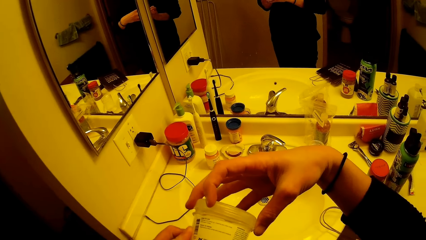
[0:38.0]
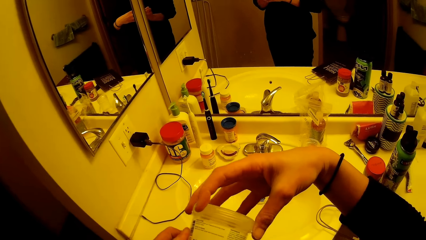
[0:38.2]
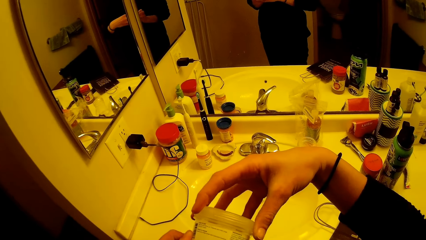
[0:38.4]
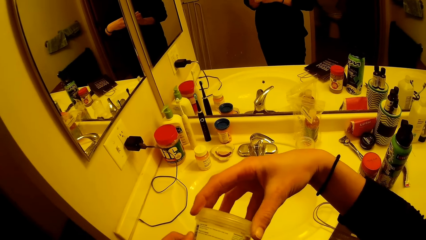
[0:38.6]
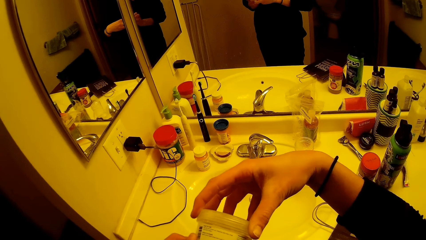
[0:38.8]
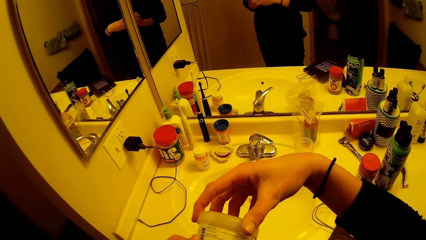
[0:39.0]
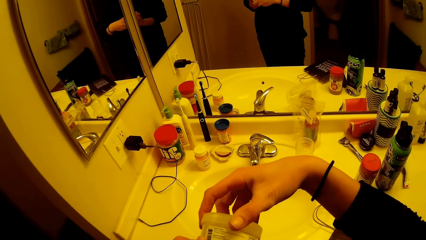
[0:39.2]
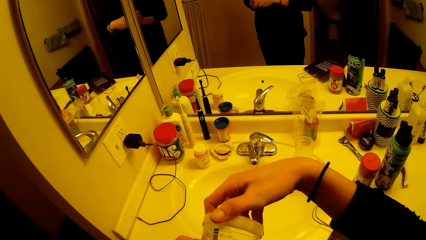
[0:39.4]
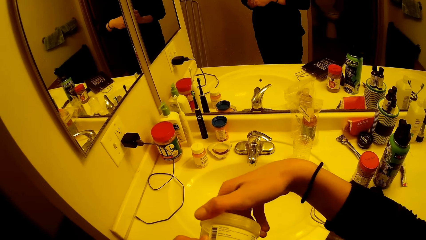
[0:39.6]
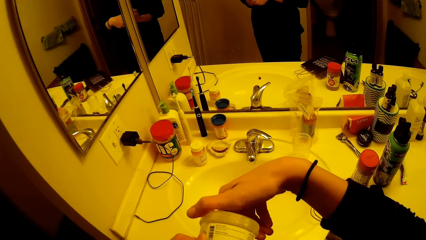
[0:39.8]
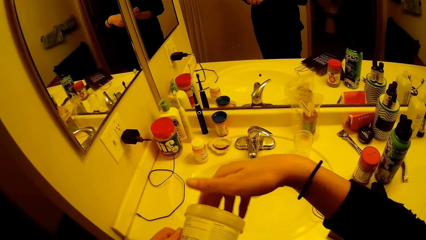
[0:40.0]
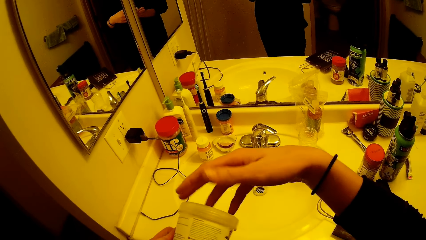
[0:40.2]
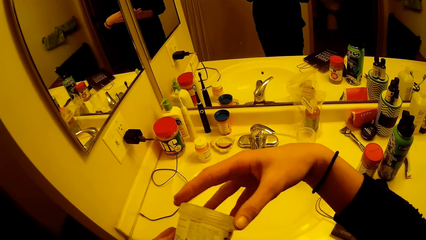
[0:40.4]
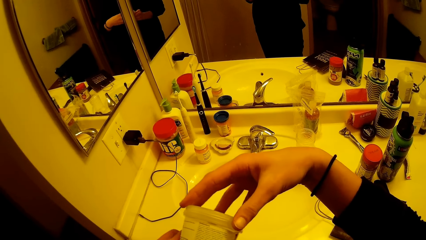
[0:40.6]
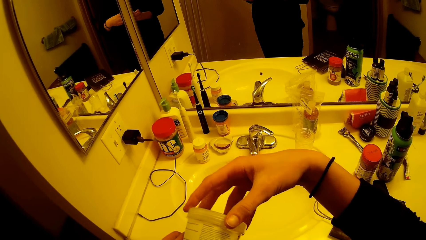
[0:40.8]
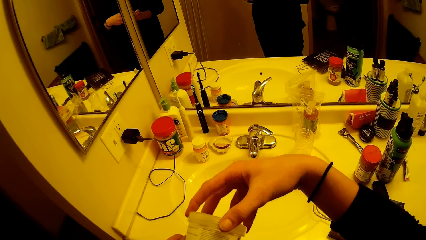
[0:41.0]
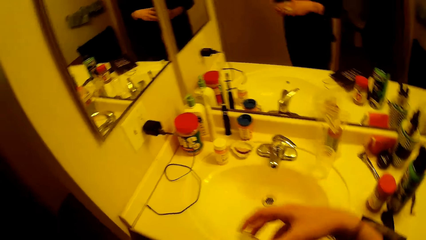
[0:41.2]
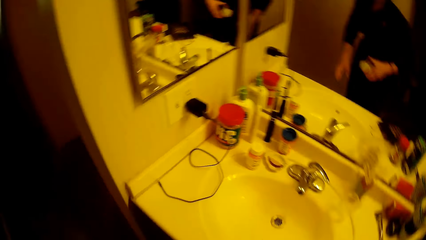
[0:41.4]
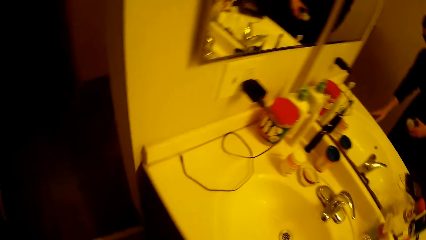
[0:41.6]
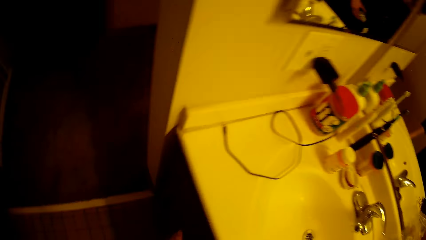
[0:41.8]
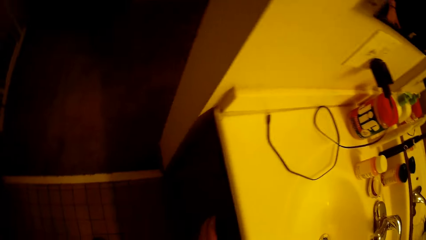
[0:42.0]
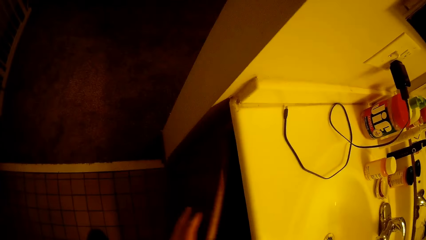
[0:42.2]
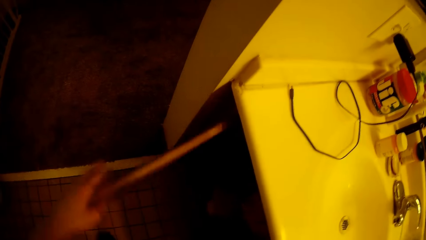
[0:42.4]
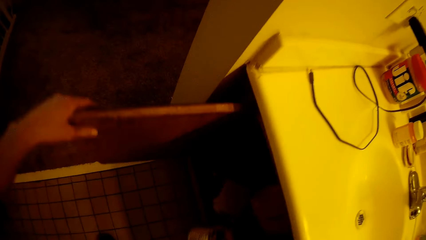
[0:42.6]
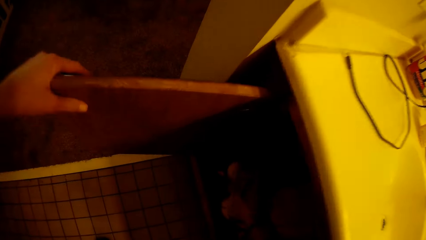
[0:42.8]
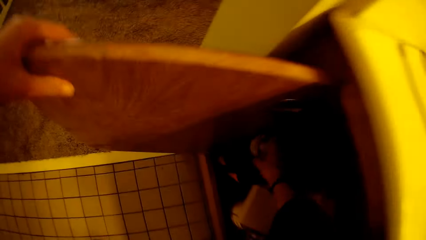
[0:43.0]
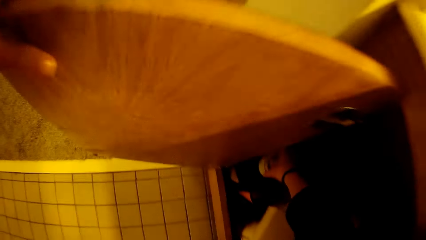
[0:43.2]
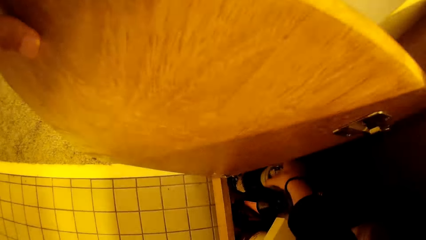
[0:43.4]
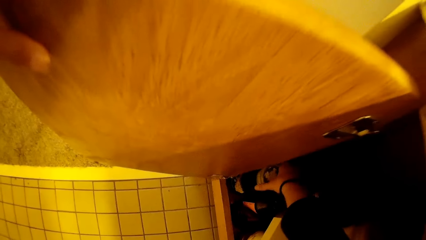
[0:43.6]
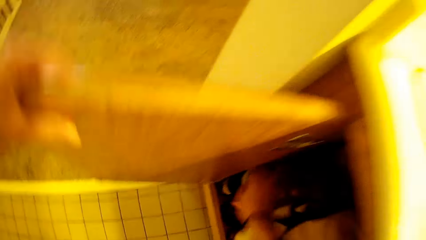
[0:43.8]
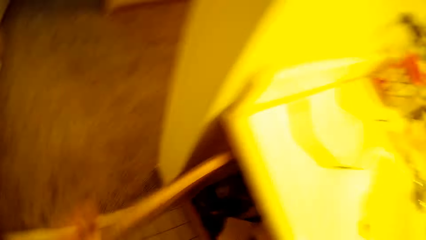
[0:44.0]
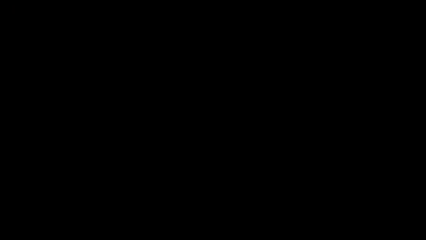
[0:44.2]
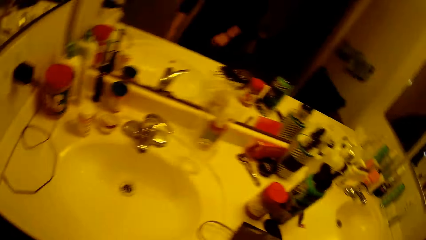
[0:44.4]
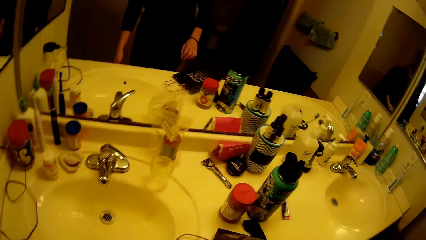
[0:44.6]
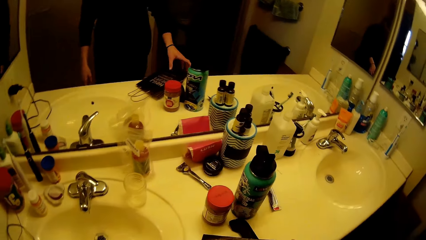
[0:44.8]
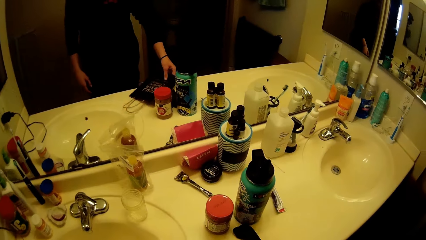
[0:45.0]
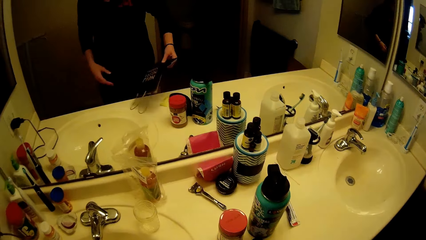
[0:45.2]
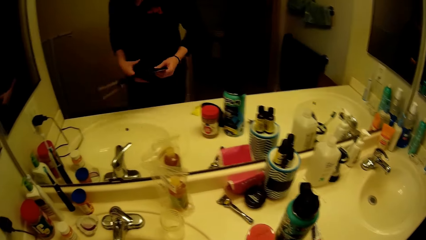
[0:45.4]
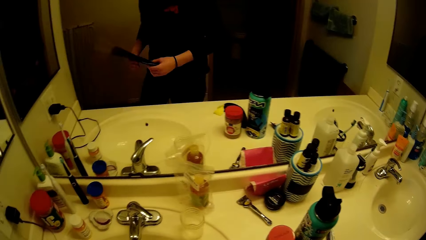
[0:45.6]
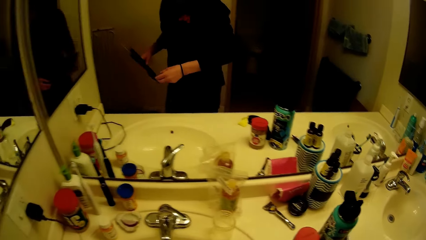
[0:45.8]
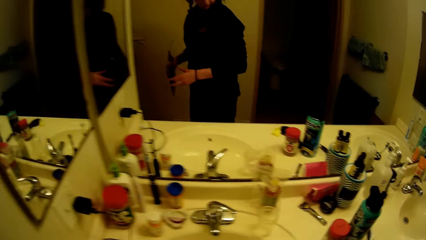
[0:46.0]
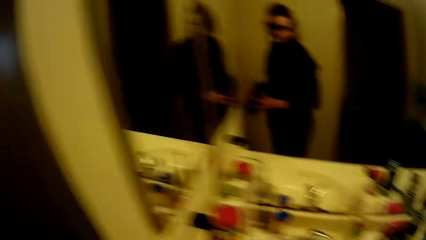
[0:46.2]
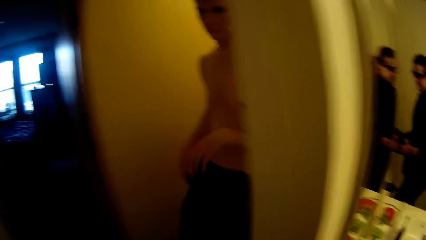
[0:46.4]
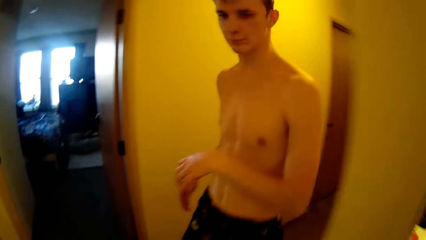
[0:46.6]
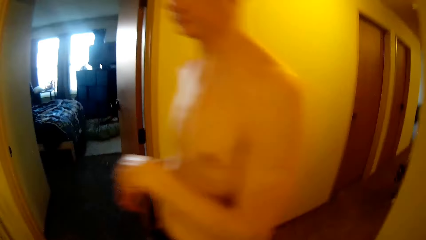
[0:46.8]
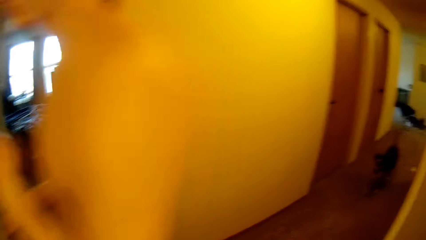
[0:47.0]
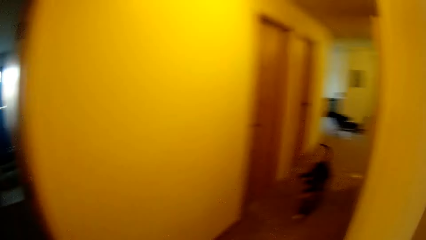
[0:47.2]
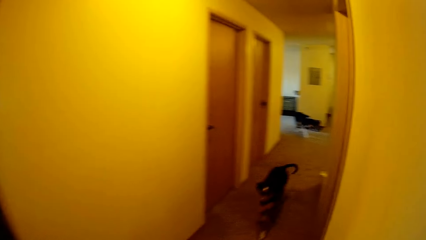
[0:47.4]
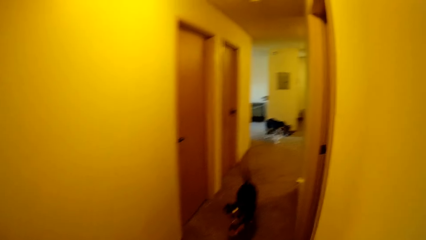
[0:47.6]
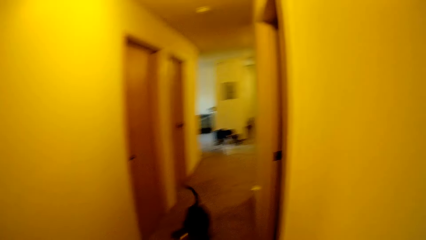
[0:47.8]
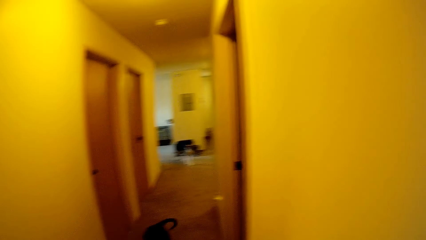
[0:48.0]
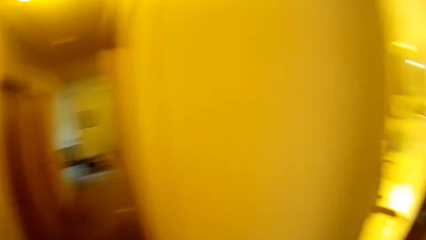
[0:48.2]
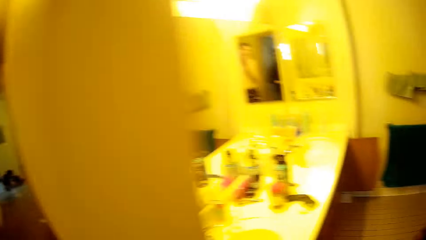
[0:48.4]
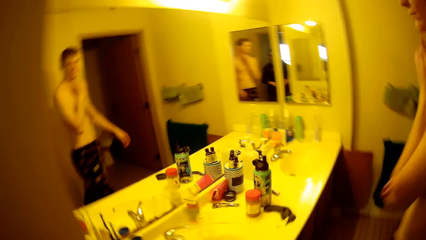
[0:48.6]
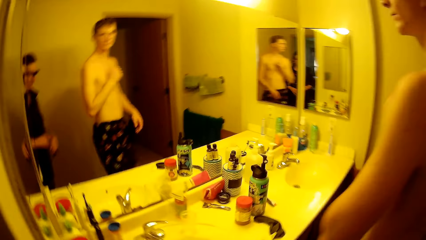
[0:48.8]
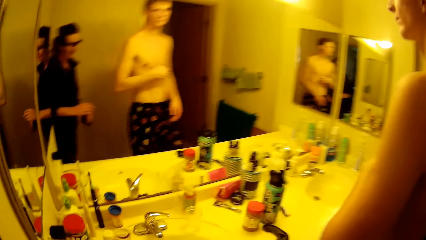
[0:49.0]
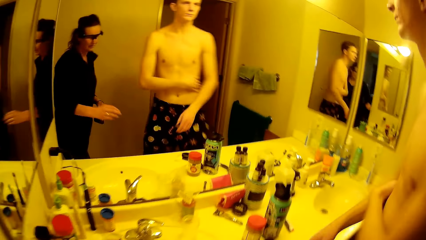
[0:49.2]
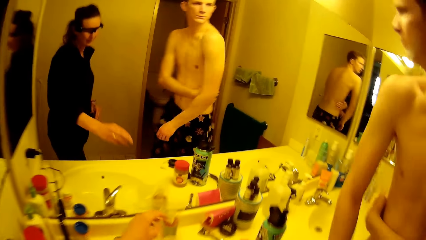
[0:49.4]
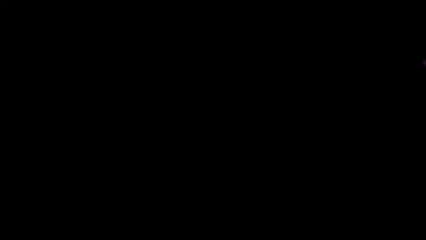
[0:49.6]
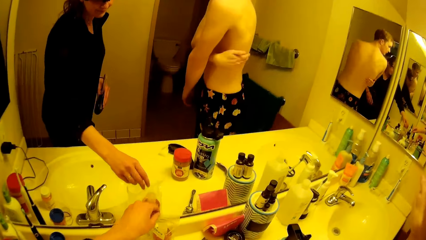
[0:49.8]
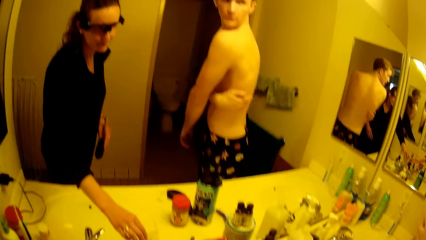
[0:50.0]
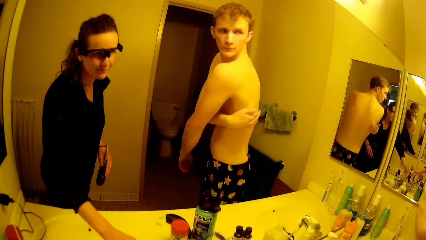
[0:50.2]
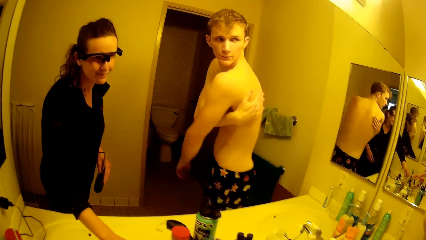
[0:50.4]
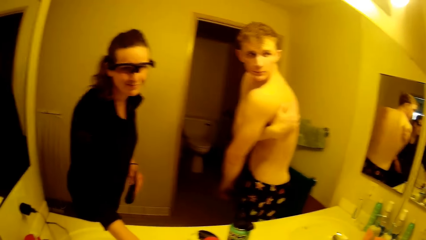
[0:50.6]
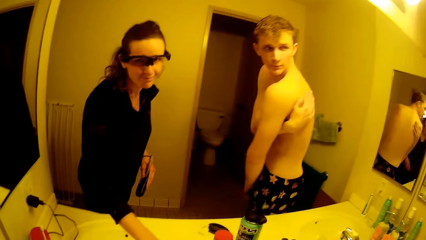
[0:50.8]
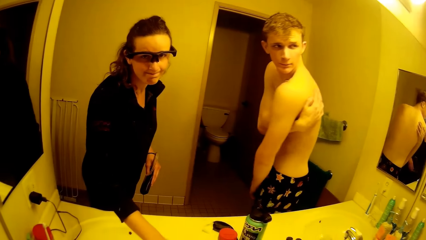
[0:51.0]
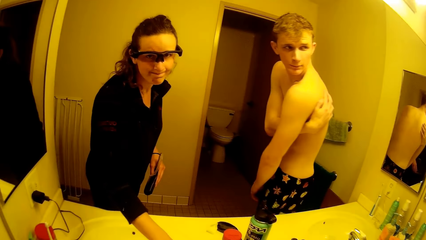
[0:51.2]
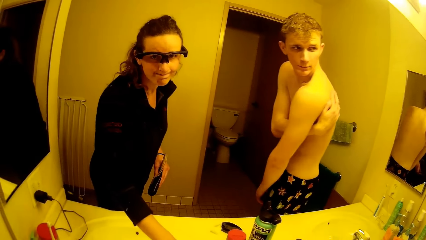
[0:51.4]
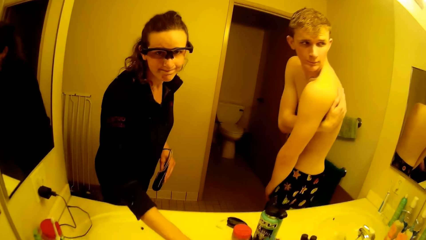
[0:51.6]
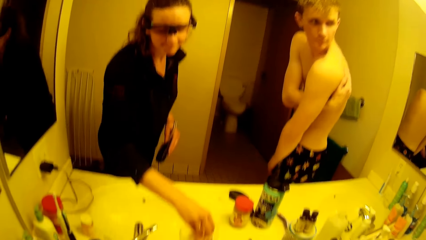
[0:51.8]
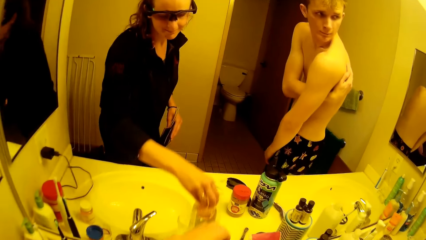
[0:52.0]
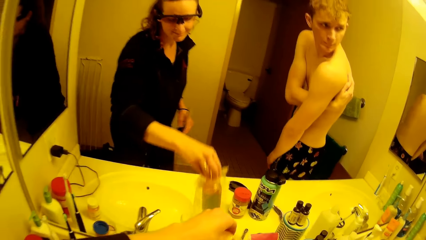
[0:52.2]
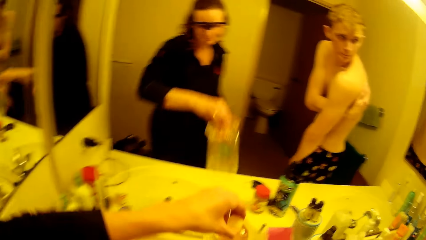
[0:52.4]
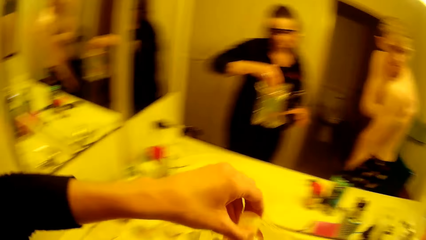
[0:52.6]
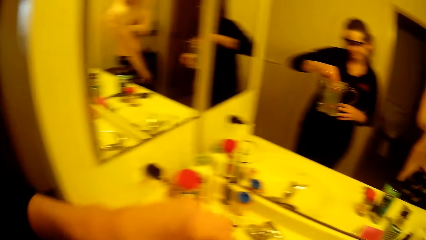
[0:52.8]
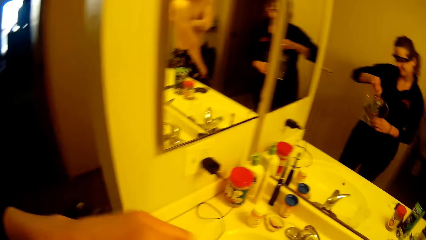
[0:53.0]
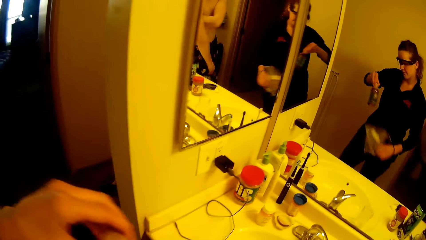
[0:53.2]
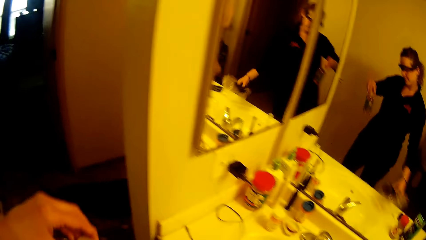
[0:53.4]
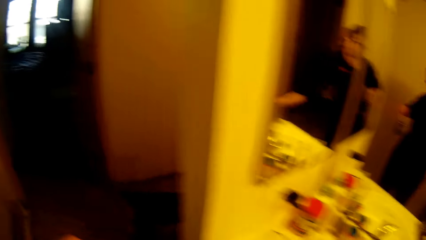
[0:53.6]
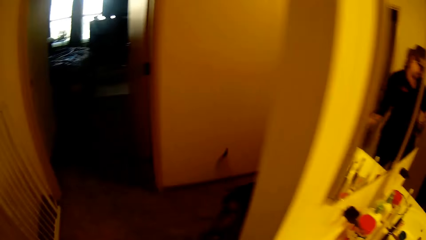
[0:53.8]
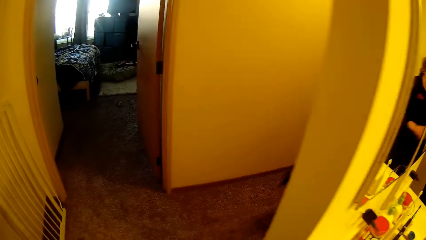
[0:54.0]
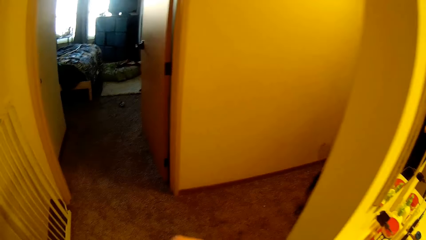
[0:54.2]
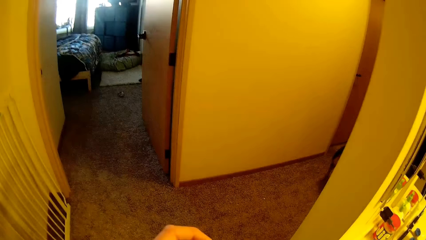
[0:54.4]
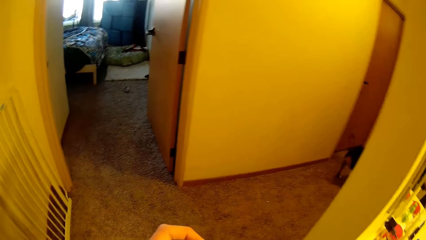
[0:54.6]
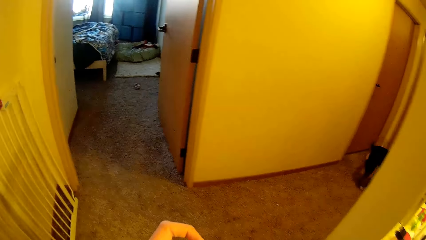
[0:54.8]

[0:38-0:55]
The camera wearer adjusts a lid on a tin. She walks around a room. She opens the cupboard with her left hand. She puts the cream bottle in the cupboard with her right hand. She closes the cupboard with her left hand. She walks around a room. She carries the paper bag from a sink compartment with her left hand. She walks around a room. A man touches his right hand. The man rubs a back with a hand. The camera wearer picks up a bottle from the sink compartment with her right hand. She removes a piece of paper from the bottle. She walks around a room.
